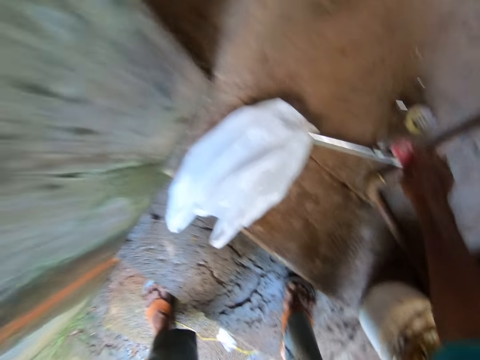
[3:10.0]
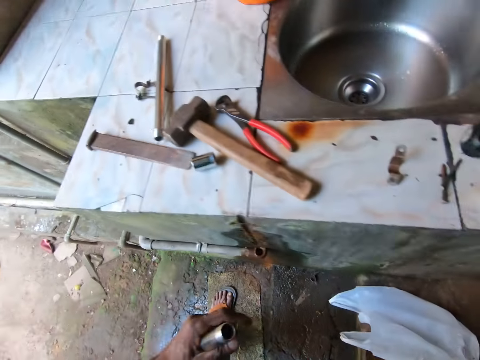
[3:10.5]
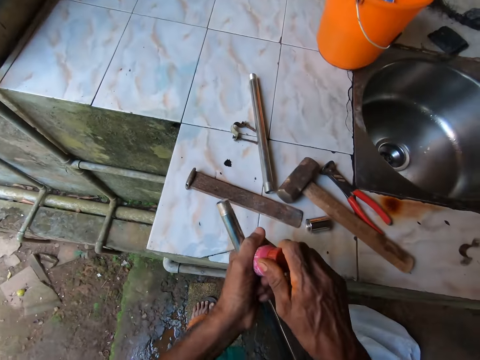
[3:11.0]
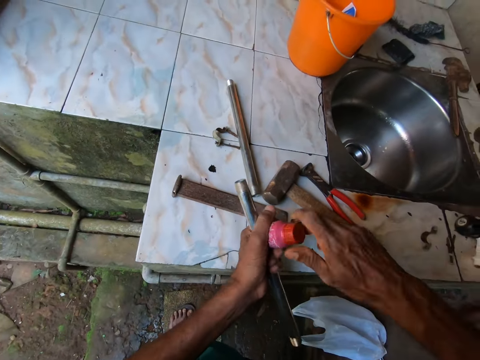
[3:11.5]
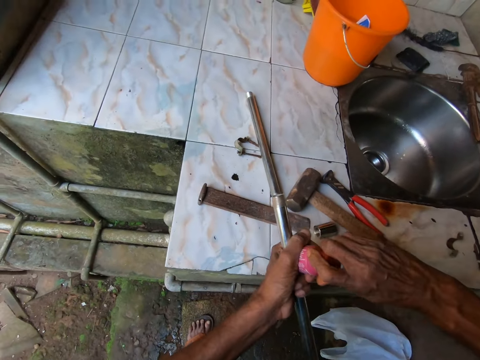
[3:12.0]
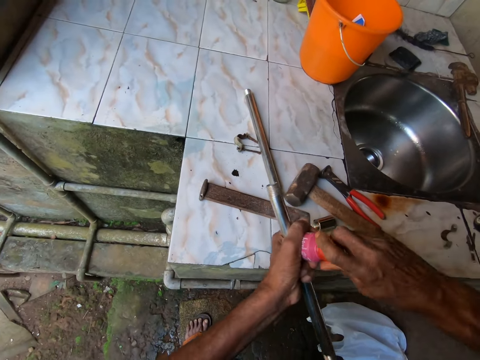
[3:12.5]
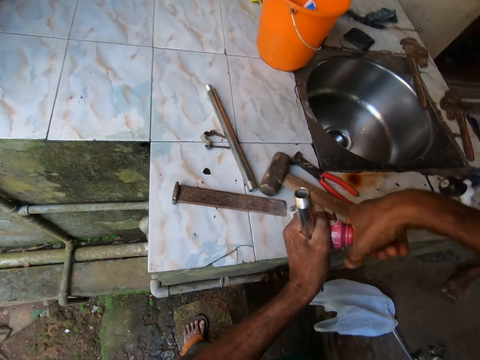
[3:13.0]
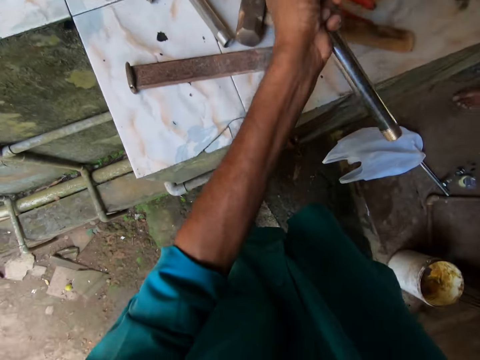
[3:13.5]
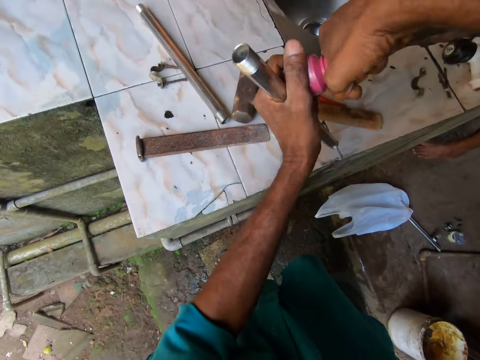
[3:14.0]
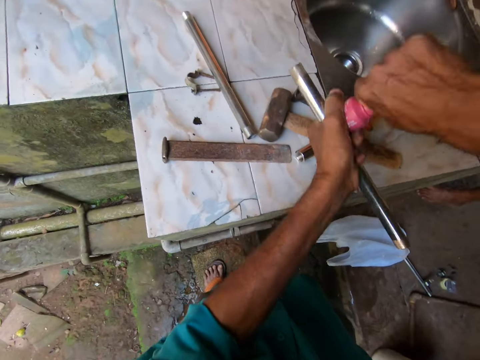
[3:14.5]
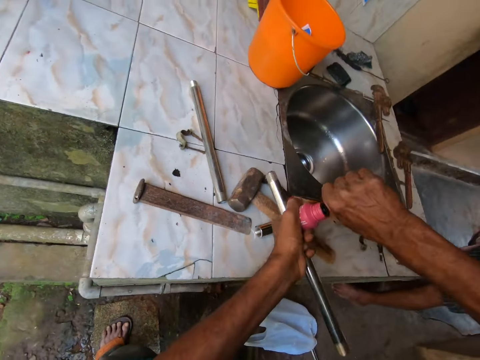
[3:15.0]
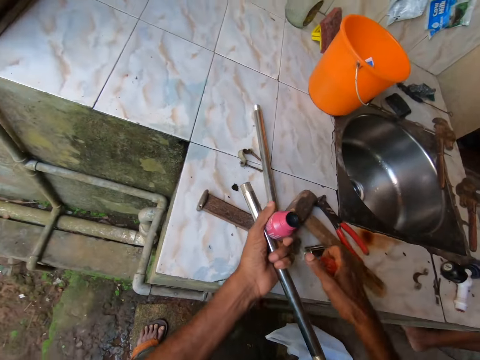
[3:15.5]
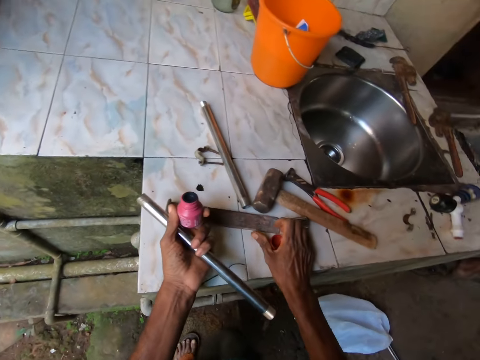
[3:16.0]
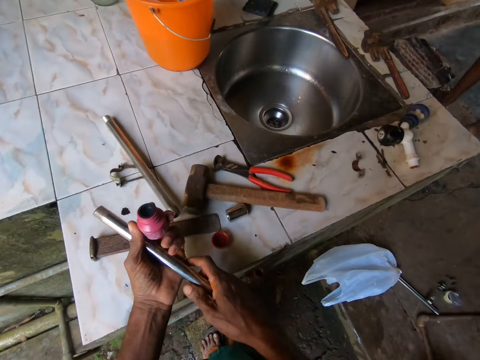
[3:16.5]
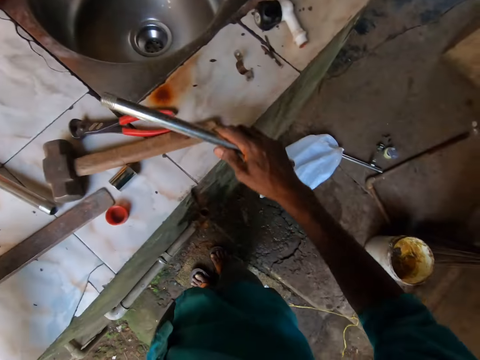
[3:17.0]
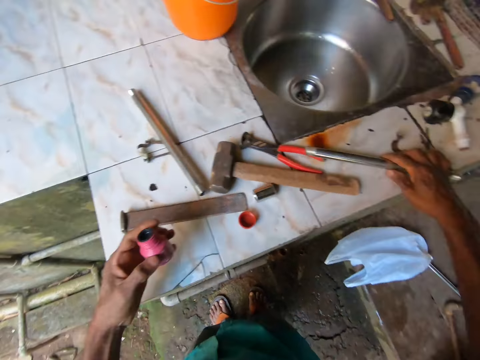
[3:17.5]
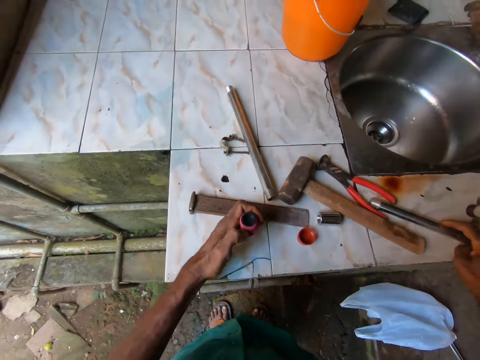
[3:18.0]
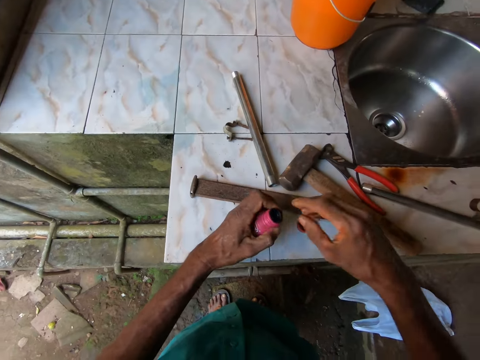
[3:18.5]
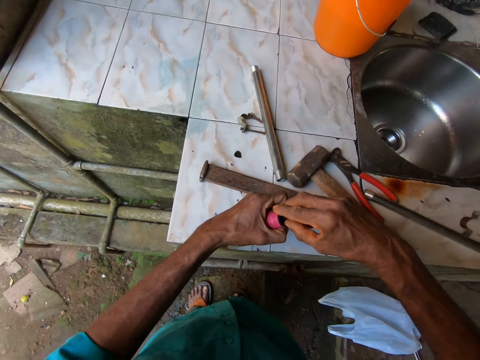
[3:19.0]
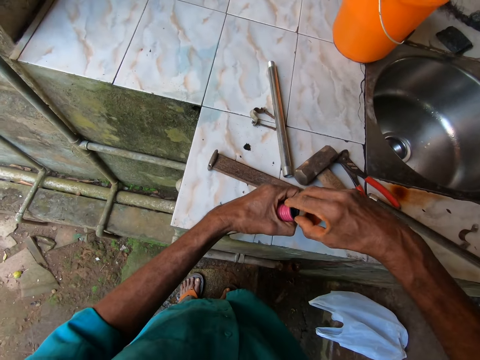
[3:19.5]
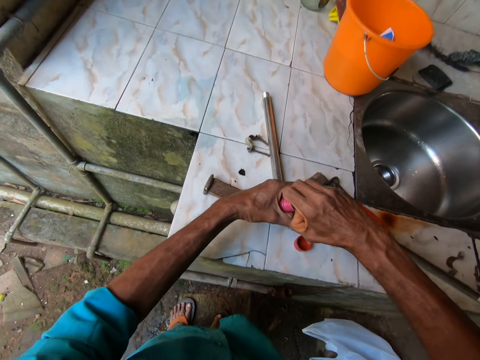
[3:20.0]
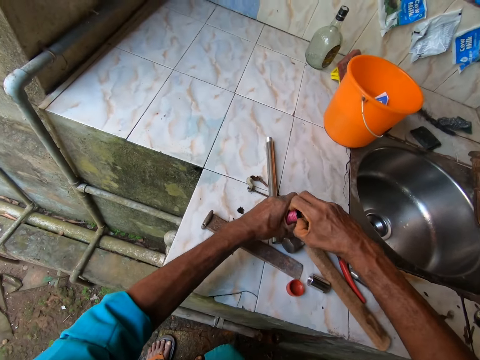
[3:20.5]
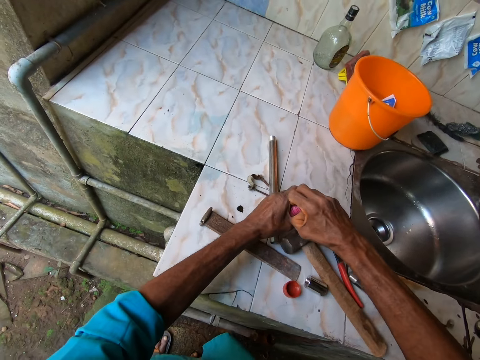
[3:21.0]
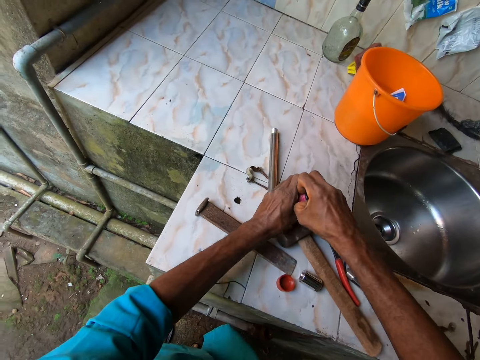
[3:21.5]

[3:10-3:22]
The camera wearer picks a container of glue from the floor with his right hand. He holds the container of glue with both hands. He opens the container of glue with both hands. He places the cover of the glue on the table with his right hand. He takes the metal pipe from his left hand with his right hand. He places the metal pipe on the table with his right hand. He removes a knob from the container. He opens the glue container in his left hand with his right hand.

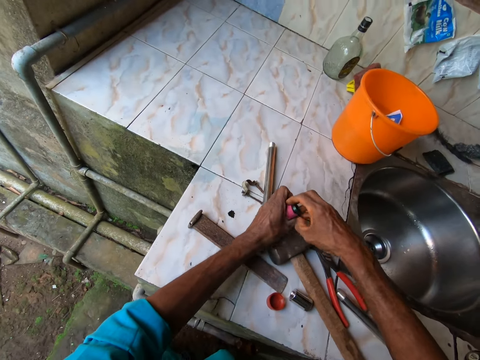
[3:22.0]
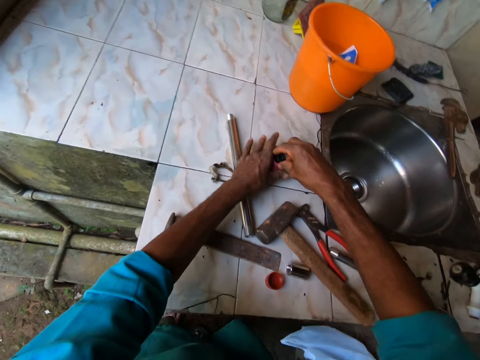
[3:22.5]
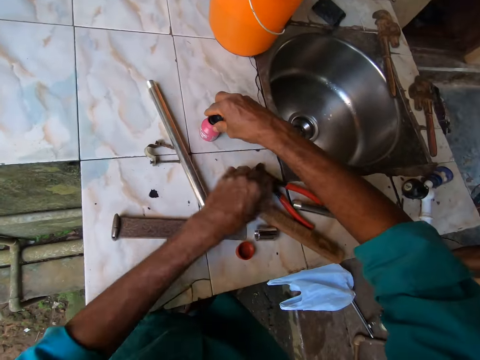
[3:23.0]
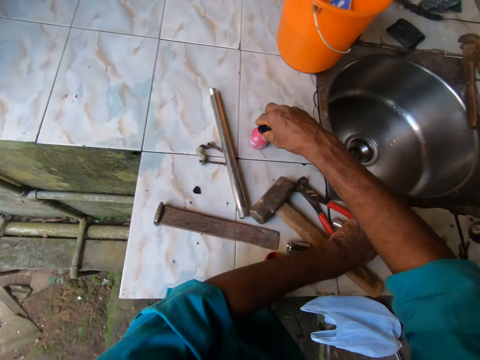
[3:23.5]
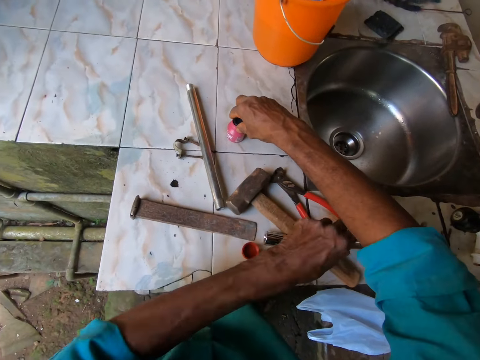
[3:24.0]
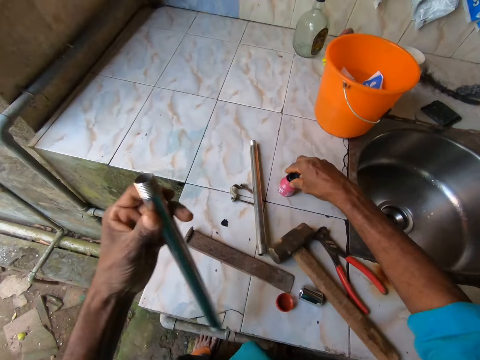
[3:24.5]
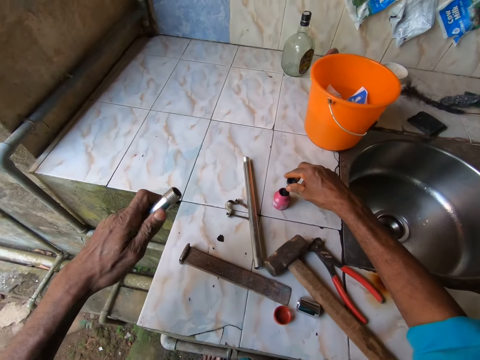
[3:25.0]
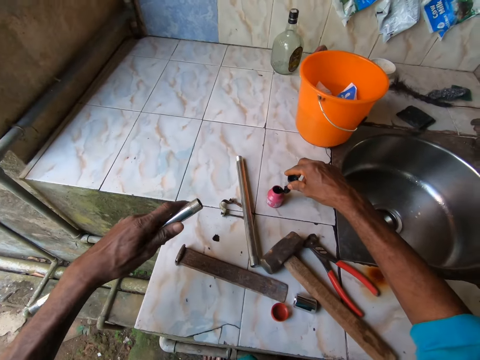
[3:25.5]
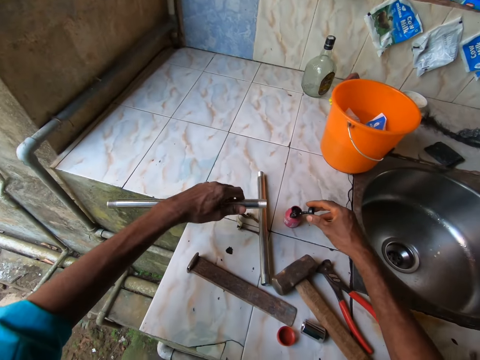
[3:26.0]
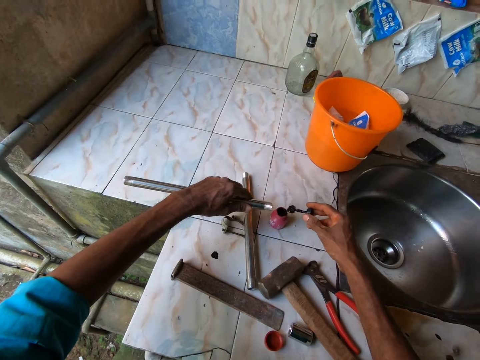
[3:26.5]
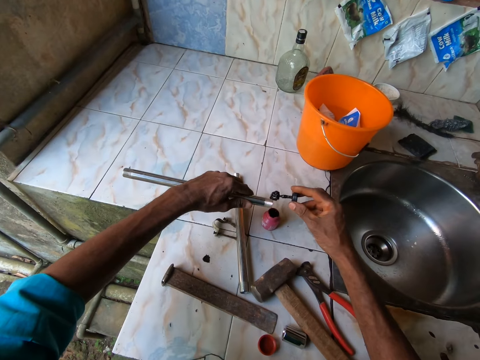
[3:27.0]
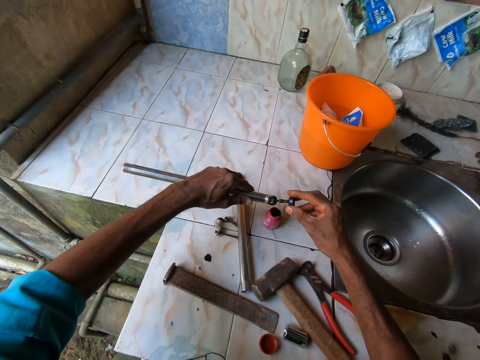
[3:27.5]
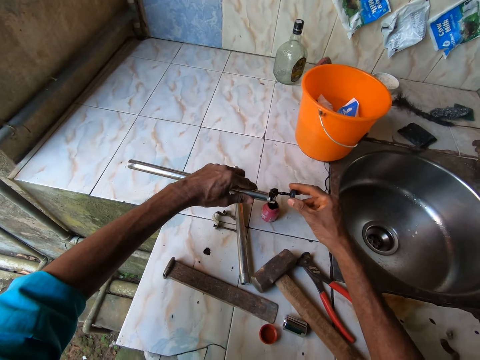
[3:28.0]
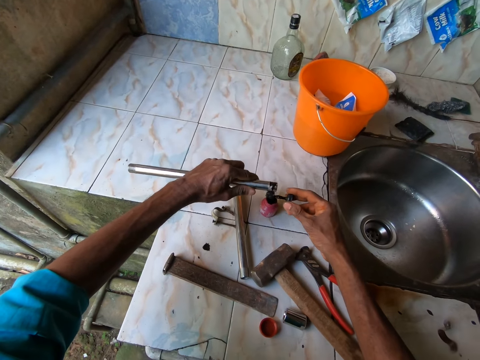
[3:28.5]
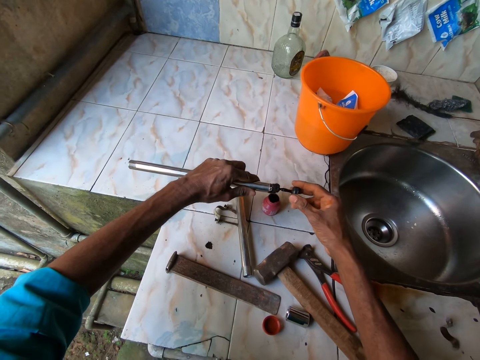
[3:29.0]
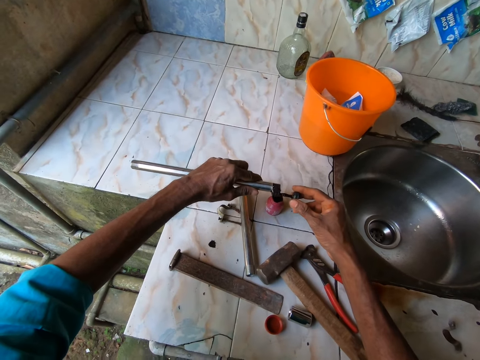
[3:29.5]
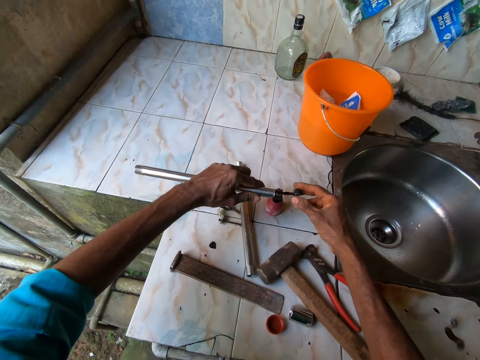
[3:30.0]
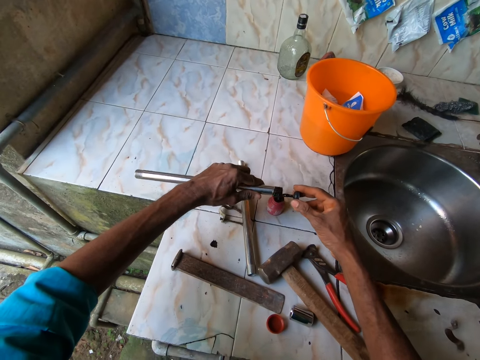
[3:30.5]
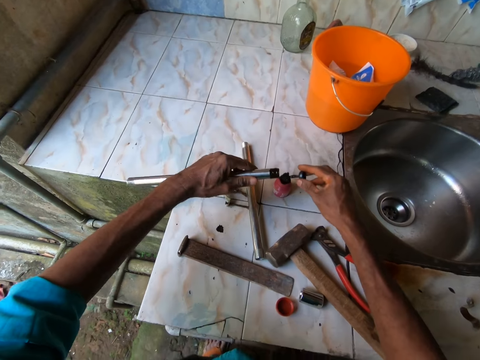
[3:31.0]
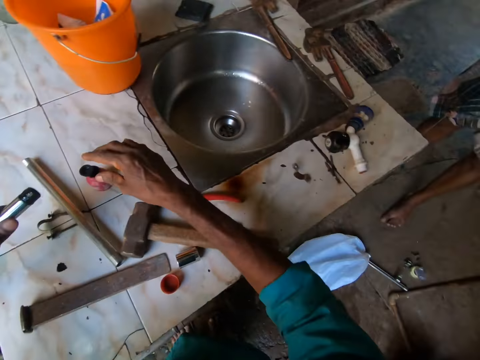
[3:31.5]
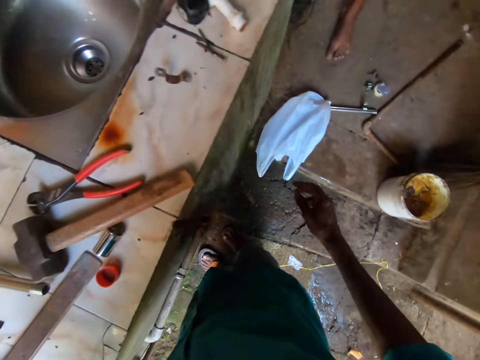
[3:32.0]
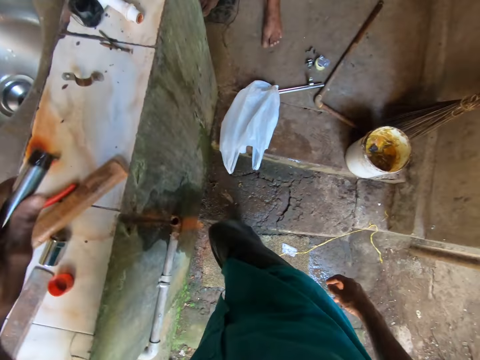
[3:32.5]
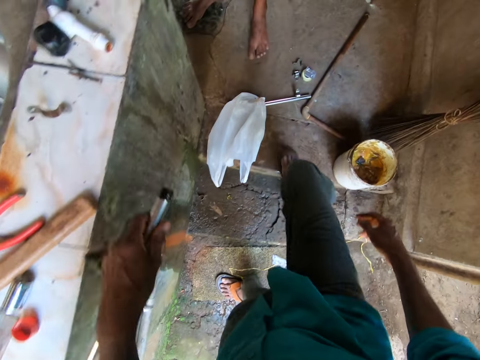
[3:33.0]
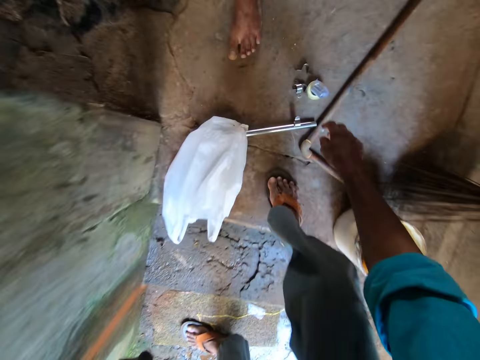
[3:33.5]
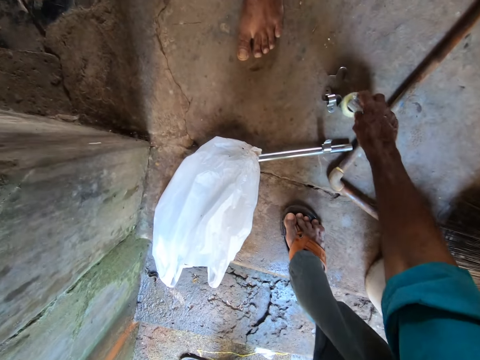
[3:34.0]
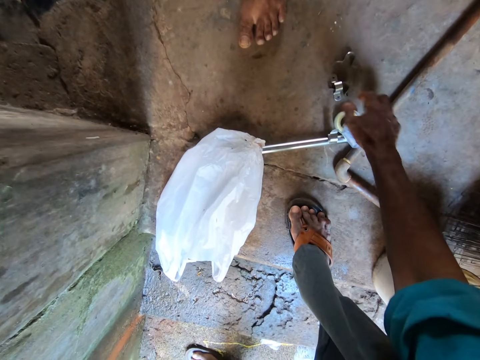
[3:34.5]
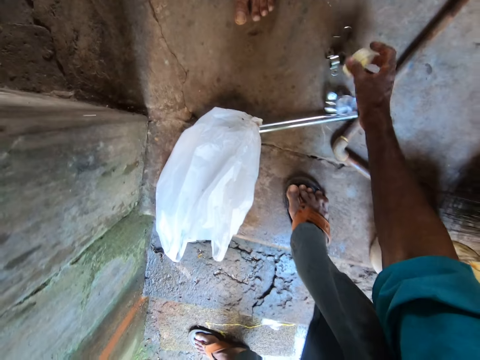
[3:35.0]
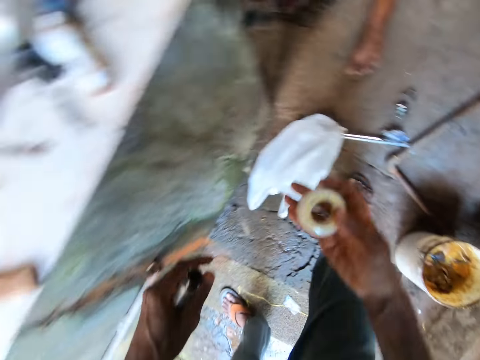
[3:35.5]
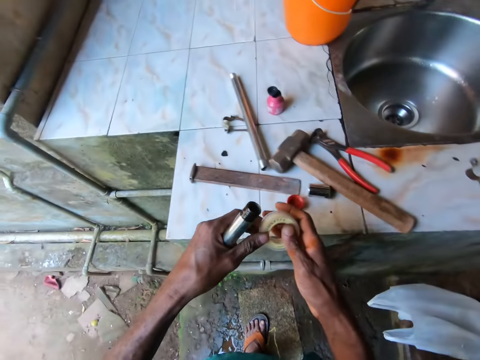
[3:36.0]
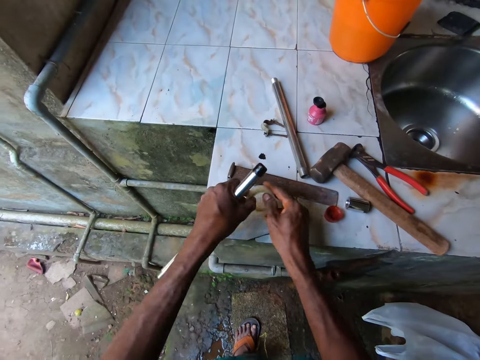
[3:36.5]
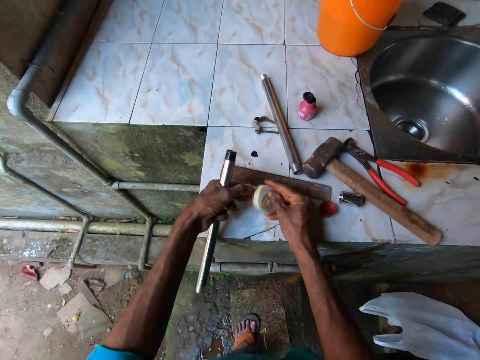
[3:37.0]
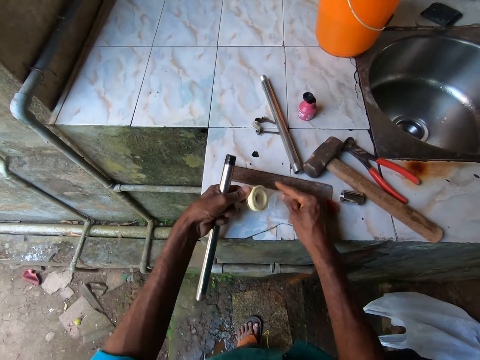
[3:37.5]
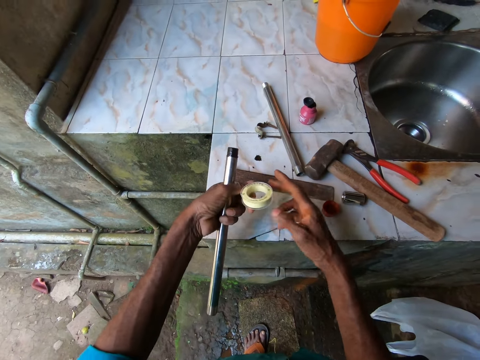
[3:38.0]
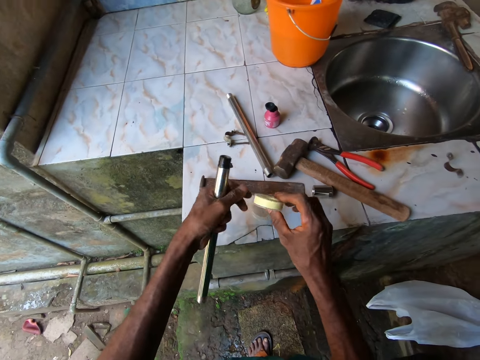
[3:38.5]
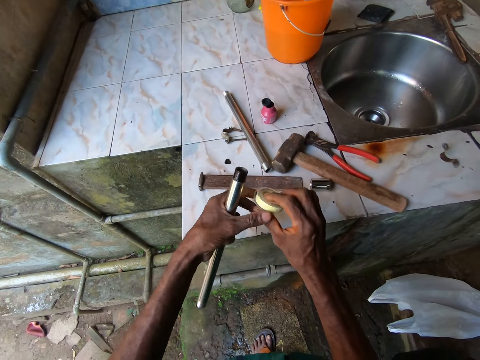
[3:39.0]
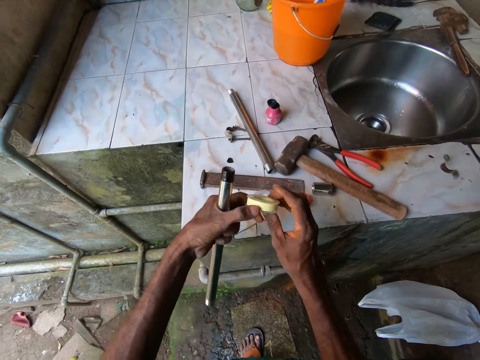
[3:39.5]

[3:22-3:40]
The camera wearer takes the metal pipe from the sink. He scoops glue from the glue container with a spoon in his right hand. He applies the glue to the metal tube in his left hand with the spoon in his right hand. He places the spoon into the container with his right hand. He picks a paper tape from the floor with his right hand. He peels a nylon from the paper tape in his left hand with his right hand. He places the nylon on the table with his right hand.
